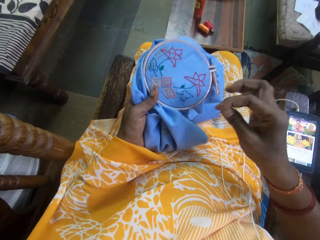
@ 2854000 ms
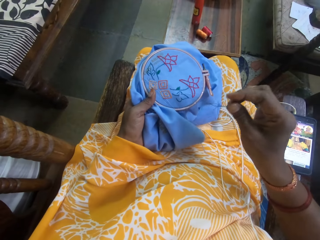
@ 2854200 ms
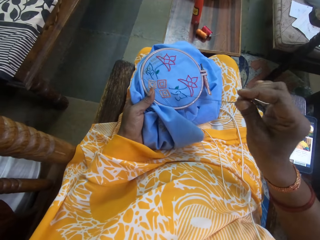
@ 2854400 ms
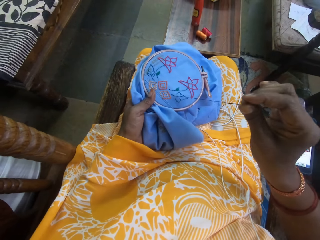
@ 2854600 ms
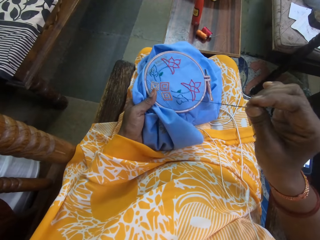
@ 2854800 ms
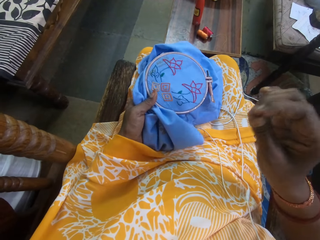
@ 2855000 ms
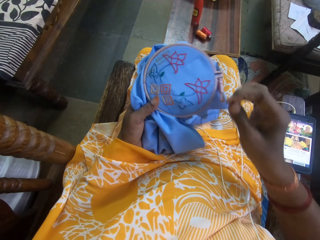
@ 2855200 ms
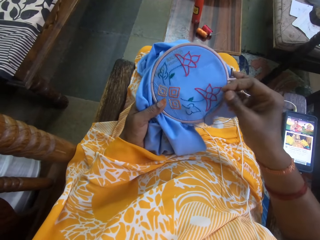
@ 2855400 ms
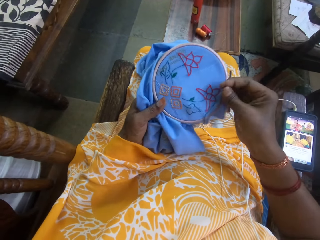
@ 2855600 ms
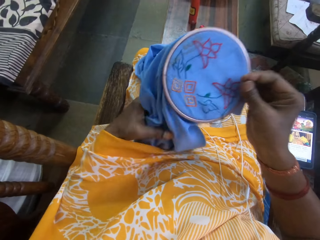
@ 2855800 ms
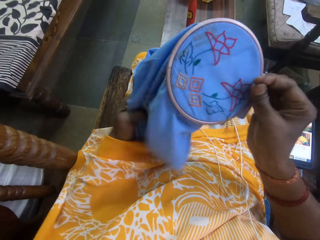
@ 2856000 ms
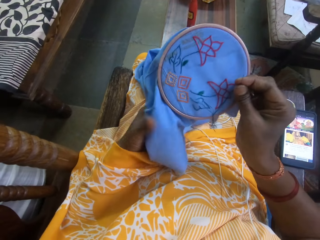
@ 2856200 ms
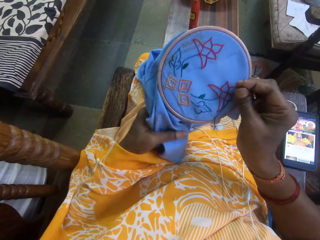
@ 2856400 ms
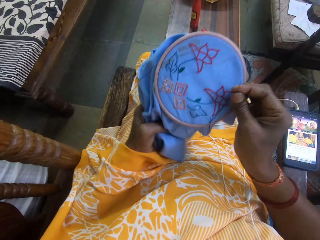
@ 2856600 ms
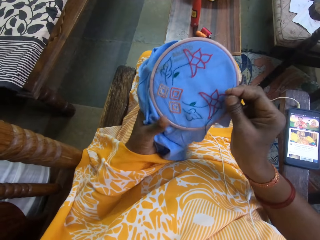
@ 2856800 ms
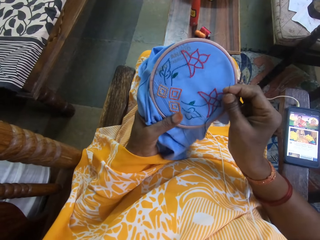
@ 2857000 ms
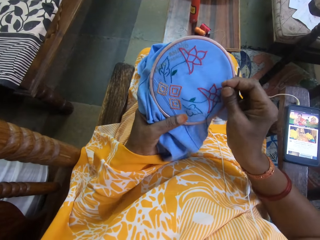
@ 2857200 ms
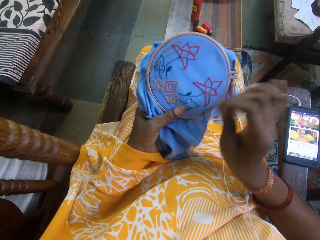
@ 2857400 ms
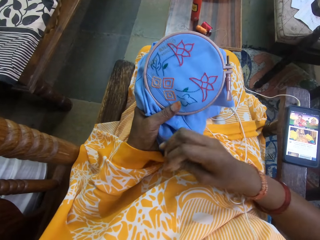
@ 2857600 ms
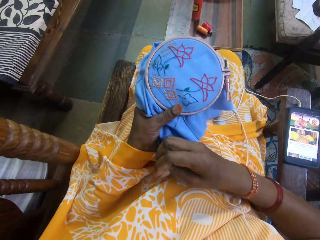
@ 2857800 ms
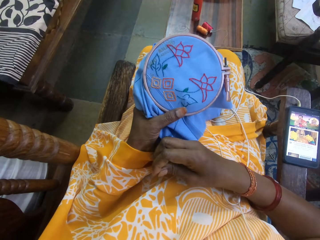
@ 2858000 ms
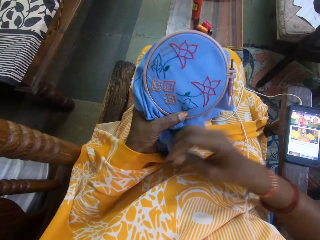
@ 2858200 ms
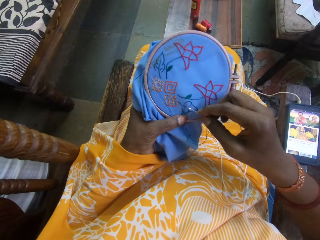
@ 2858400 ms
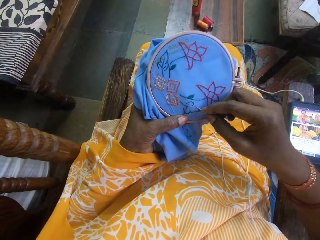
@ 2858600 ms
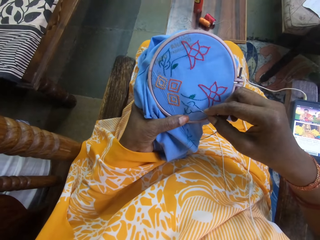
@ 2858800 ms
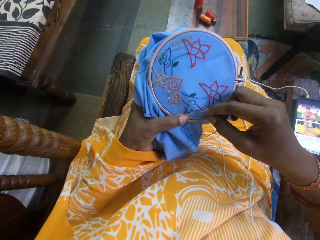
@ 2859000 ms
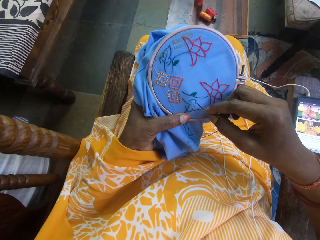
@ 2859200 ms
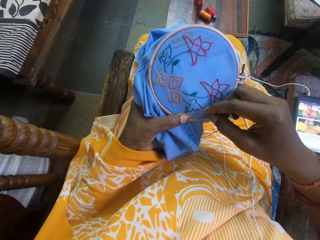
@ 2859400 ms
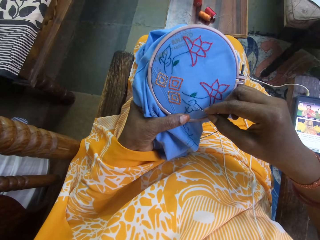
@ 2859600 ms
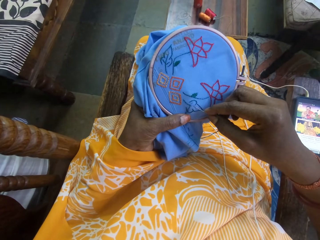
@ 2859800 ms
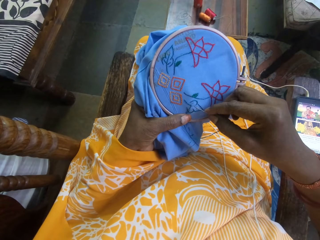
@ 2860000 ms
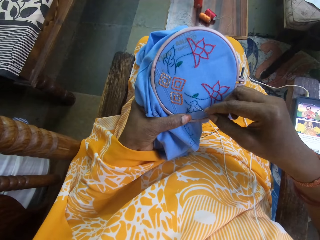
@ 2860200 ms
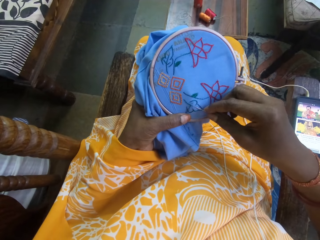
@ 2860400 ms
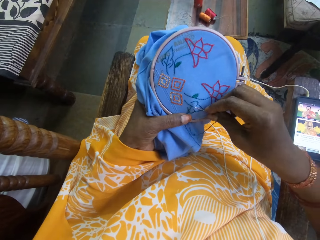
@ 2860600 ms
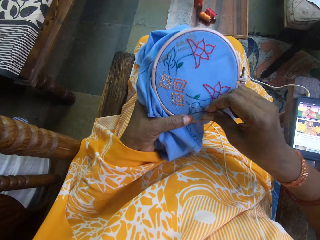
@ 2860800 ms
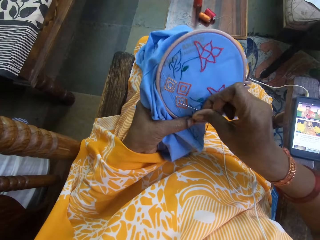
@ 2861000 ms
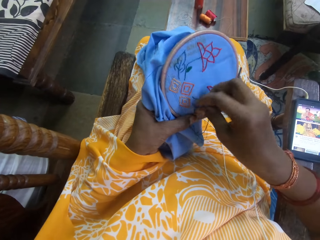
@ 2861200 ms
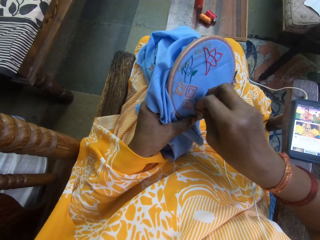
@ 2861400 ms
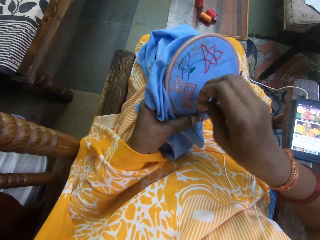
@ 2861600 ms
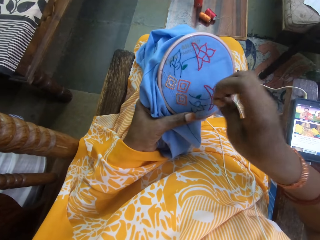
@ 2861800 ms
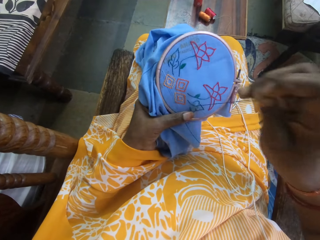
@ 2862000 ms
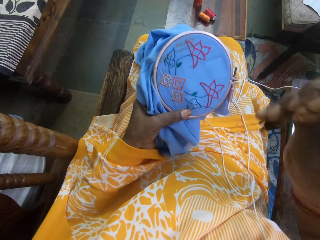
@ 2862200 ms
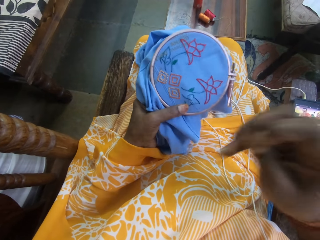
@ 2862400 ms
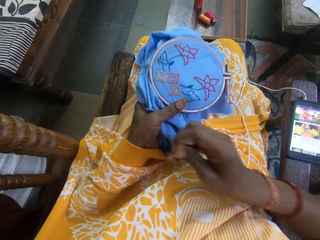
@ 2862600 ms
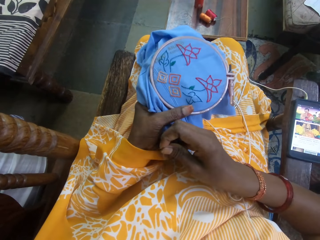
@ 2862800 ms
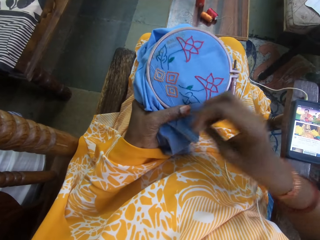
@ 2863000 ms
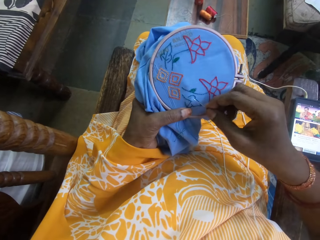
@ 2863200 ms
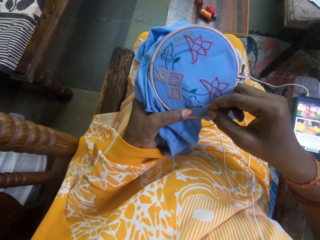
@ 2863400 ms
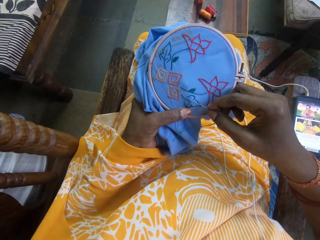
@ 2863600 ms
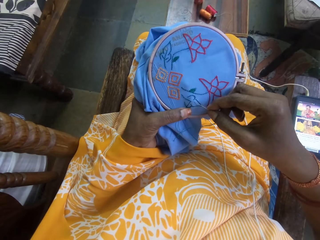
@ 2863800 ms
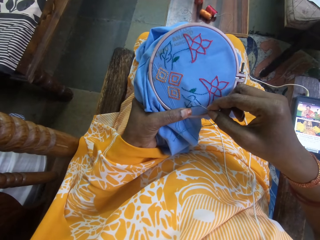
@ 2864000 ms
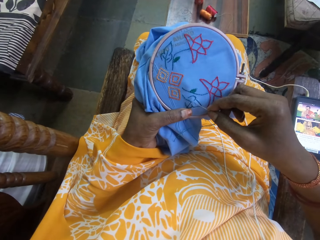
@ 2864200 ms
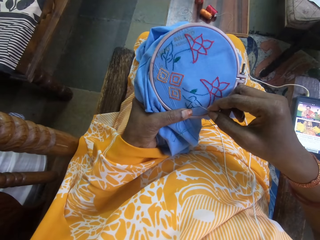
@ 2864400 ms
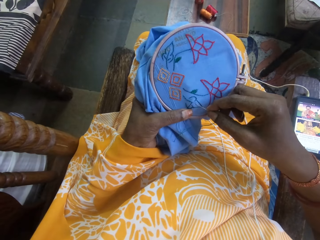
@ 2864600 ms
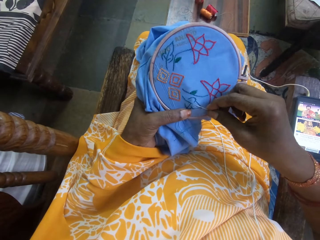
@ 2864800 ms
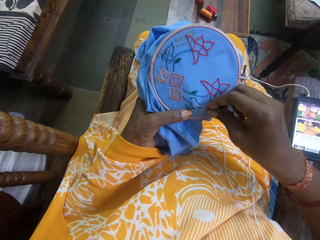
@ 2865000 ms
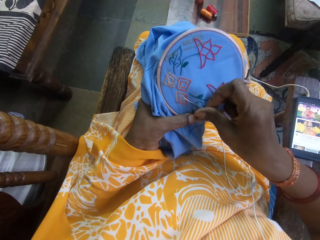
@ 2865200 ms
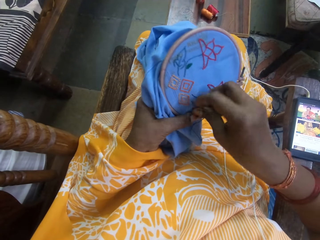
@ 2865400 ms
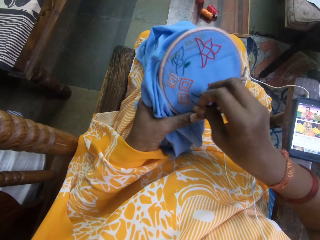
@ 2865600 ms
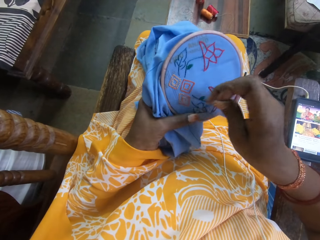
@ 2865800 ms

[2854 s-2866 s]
The camera wearer passes the embroidery hoop from her left hand to her right hand. She passes the embroidery hoop from her right hand to her left hand. She lifts the fabric. She sews embroidery on the cloth with the needle and thread in her right hand.

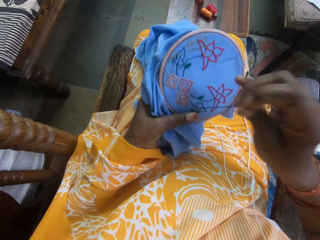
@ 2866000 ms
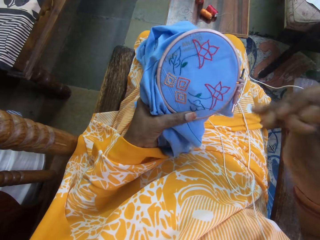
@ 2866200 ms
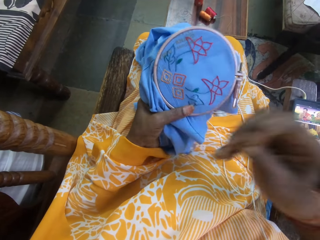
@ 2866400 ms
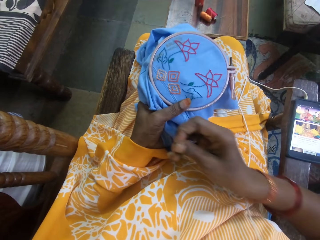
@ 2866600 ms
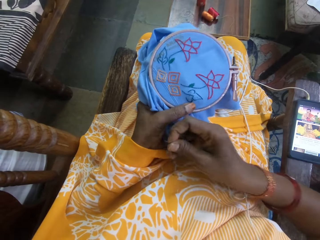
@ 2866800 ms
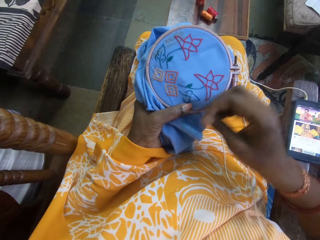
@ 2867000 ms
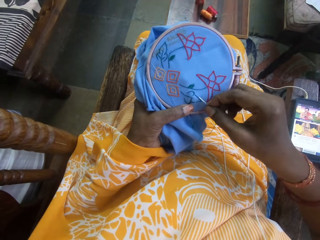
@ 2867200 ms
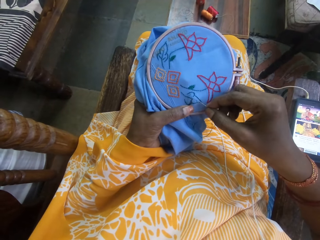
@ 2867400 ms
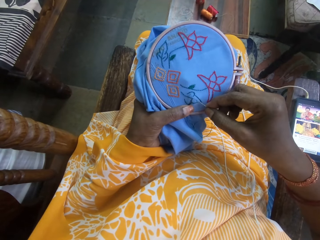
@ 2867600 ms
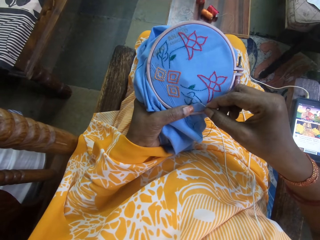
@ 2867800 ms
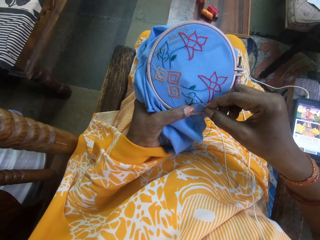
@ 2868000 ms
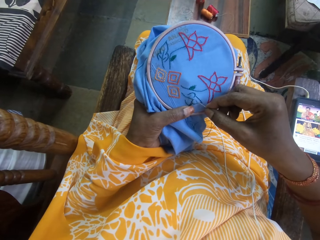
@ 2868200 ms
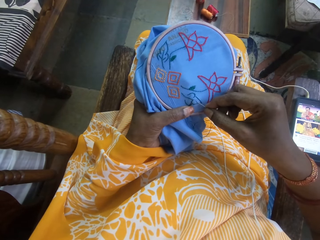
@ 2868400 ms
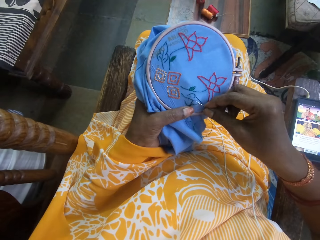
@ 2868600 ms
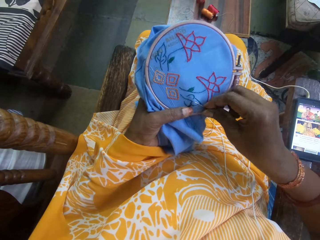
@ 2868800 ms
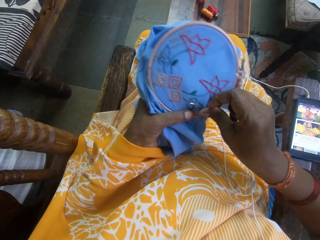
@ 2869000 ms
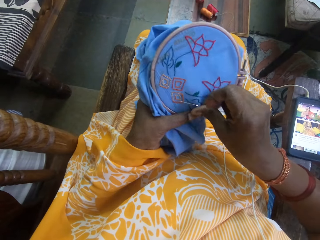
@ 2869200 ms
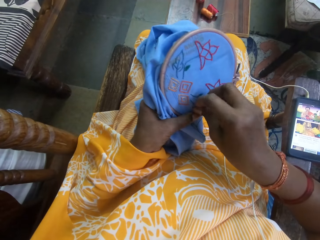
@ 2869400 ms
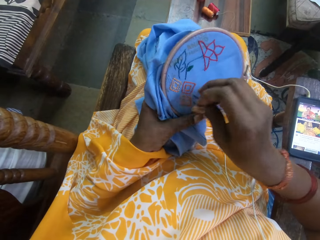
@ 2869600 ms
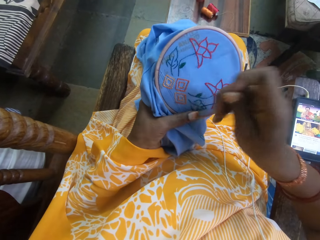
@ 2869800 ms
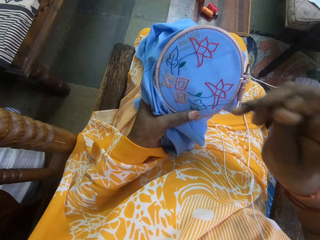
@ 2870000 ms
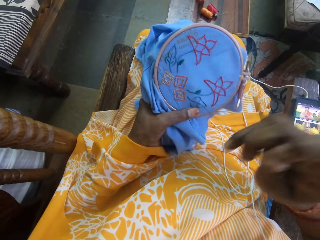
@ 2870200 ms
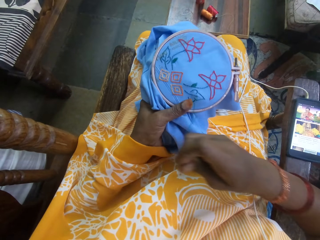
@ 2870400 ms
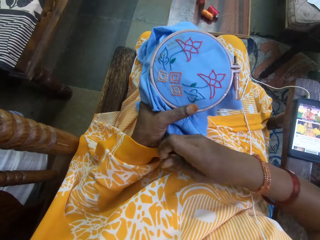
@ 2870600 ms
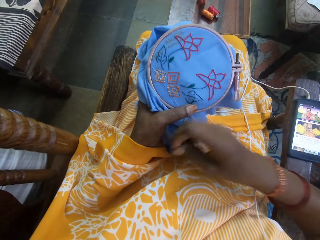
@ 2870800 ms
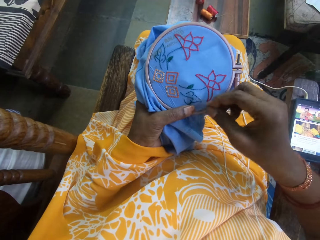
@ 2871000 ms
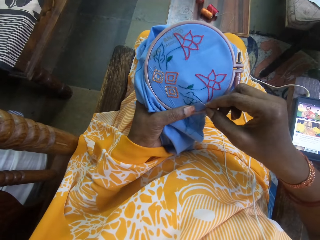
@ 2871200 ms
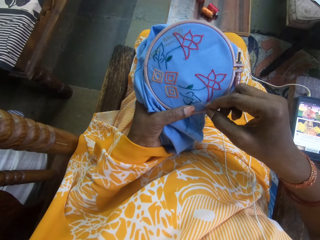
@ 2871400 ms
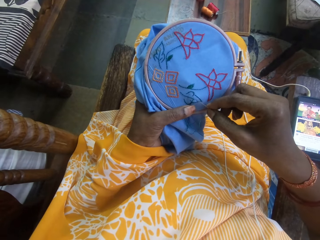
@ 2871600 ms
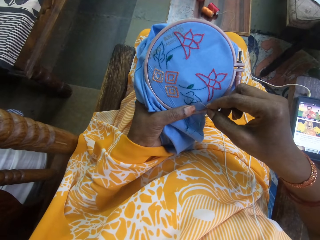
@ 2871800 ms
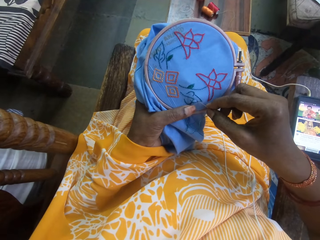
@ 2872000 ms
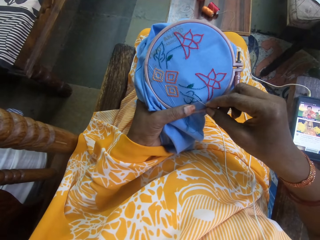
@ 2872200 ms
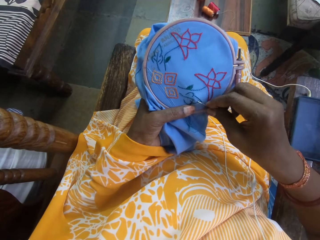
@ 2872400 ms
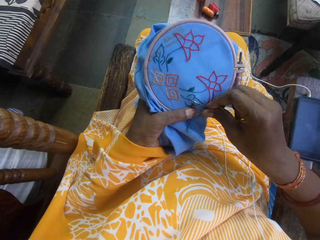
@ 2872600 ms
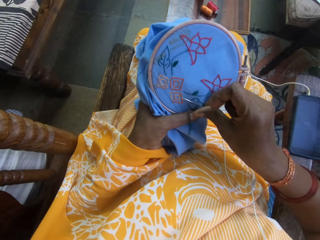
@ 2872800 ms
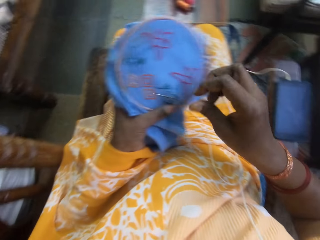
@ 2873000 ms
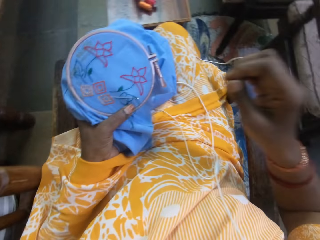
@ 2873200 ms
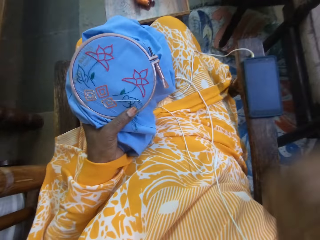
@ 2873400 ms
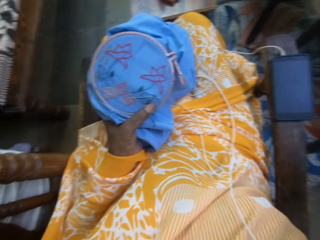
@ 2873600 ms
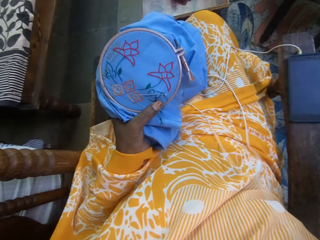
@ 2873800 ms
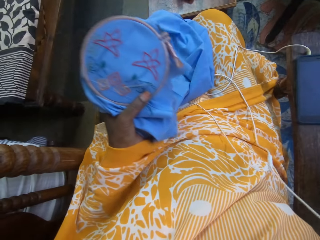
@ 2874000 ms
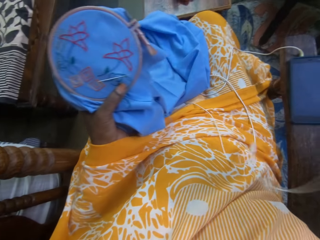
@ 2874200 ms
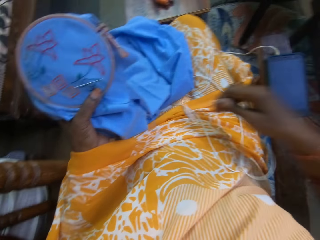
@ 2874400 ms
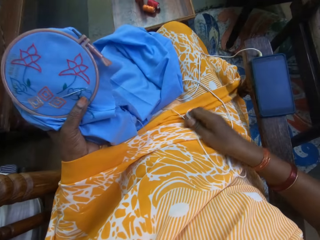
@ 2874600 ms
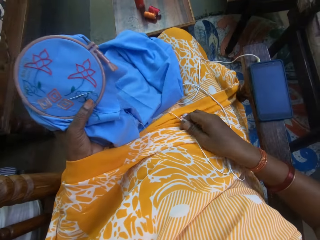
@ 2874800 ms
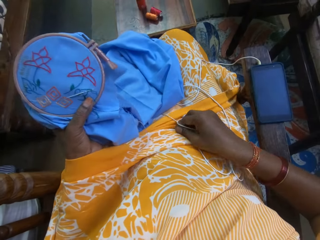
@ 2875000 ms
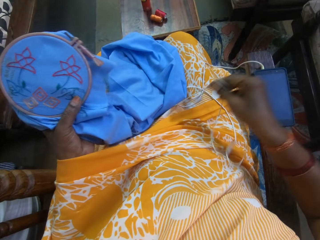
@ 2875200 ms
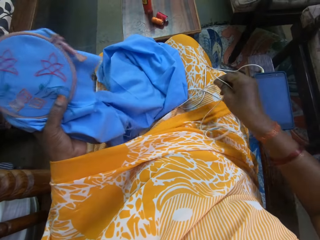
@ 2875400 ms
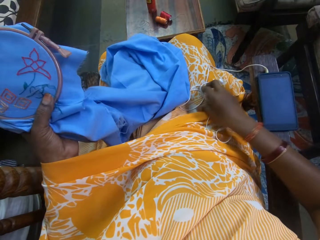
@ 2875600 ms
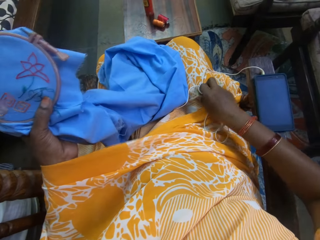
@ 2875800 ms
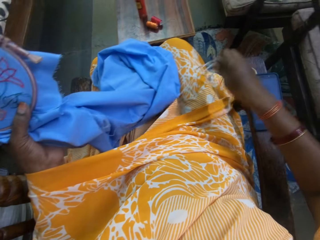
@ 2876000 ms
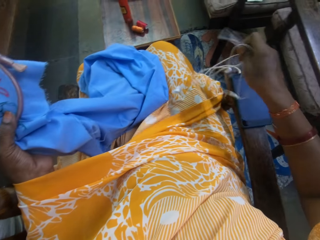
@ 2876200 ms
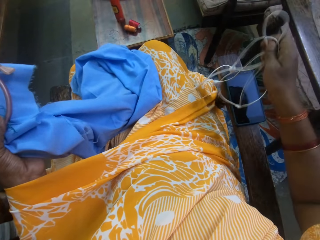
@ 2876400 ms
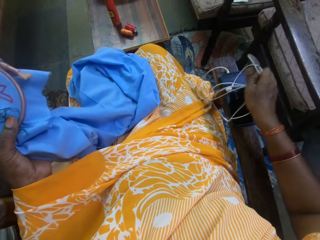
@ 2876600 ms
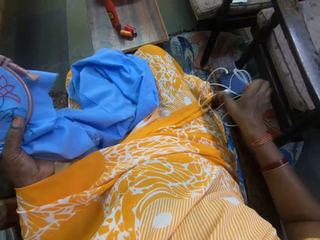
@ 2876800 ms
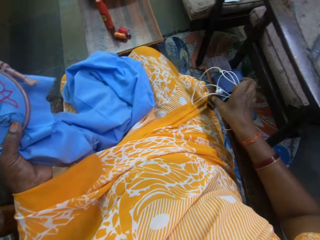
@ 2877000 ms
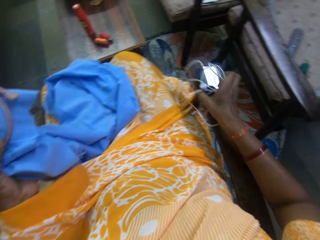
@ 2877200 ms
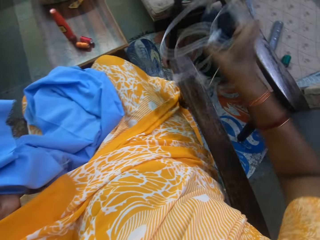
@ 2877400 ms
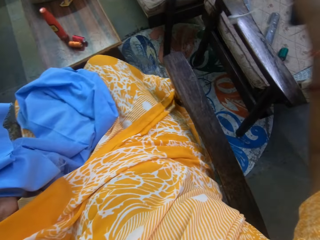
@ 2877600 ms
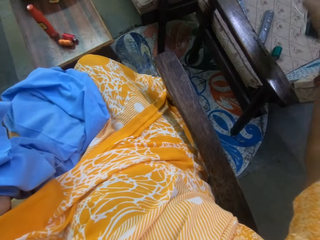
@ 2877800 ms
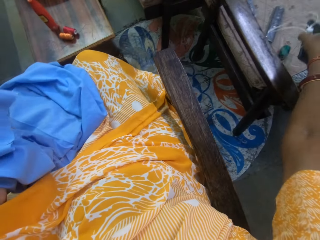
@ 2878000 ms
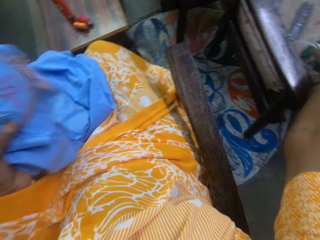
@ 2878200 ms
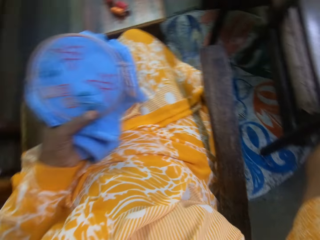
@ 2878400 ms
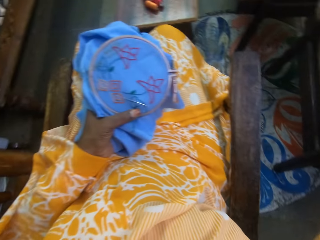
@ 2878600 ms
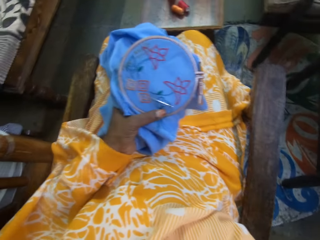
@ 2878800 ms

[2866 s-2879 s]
The camera wearer picks up an earpiece from her lap with her right hand. She pulls the earphones. She picks up the phone from the chair with her right hand. She drops the earpiece and the phone on the chair in the room with her right hand.
